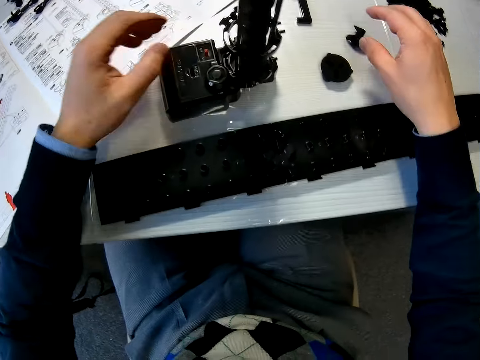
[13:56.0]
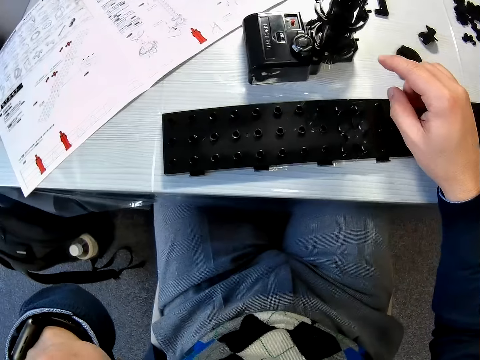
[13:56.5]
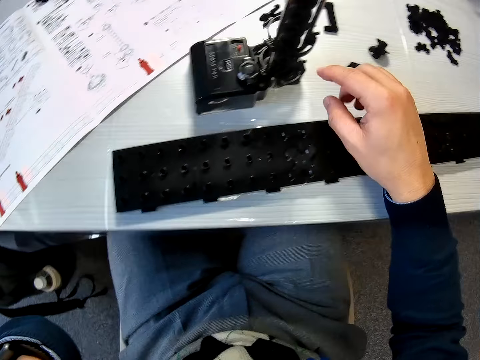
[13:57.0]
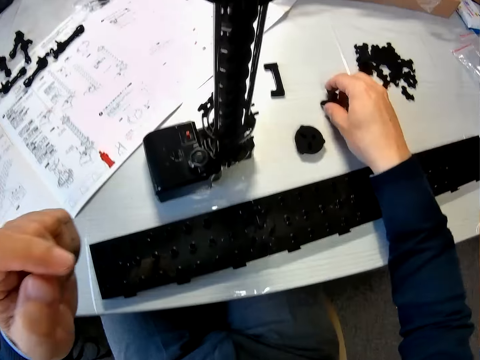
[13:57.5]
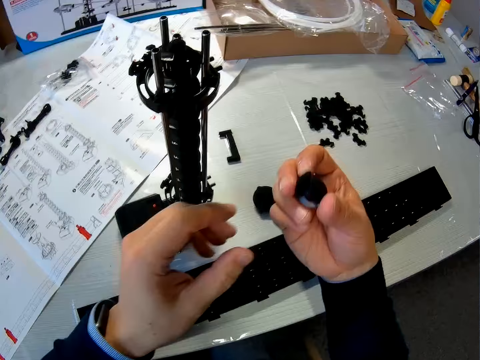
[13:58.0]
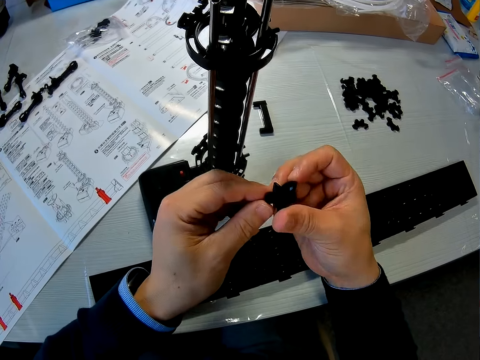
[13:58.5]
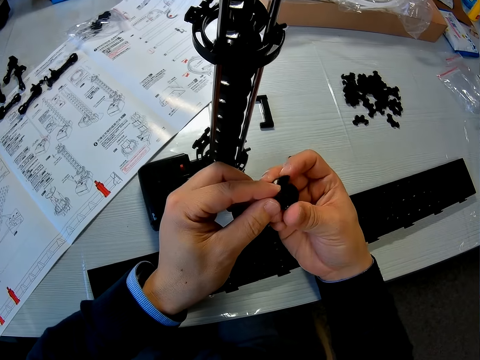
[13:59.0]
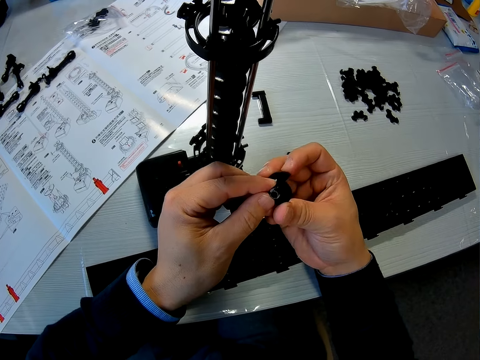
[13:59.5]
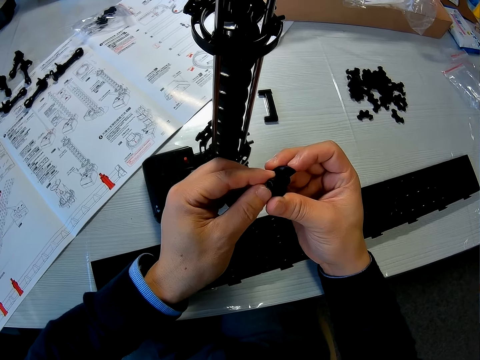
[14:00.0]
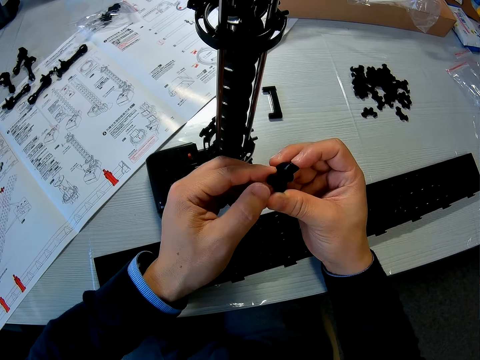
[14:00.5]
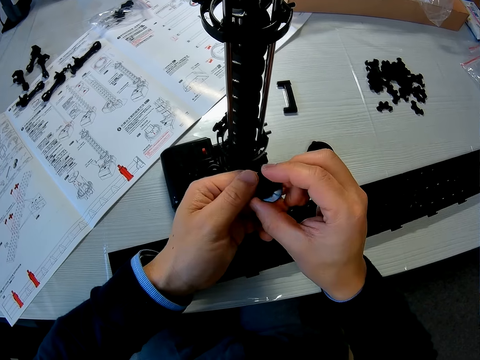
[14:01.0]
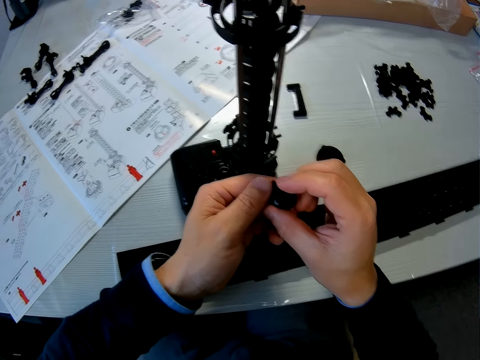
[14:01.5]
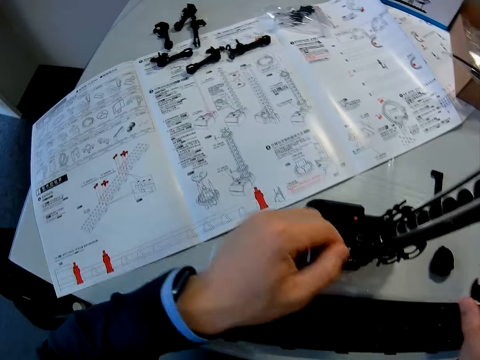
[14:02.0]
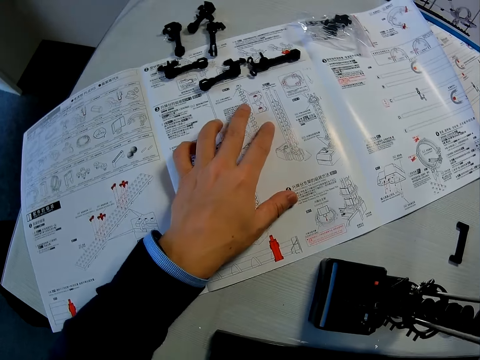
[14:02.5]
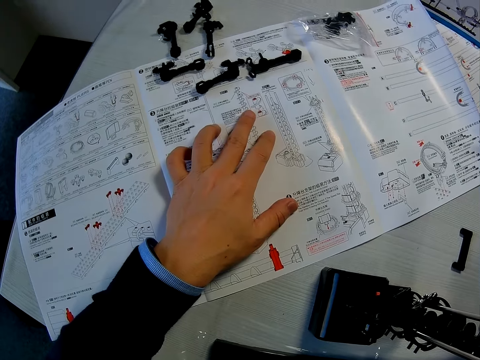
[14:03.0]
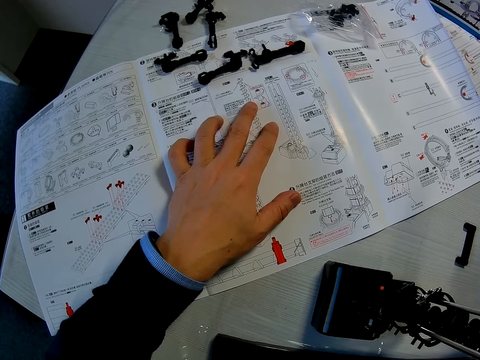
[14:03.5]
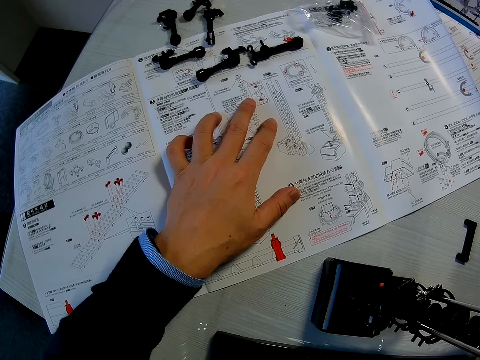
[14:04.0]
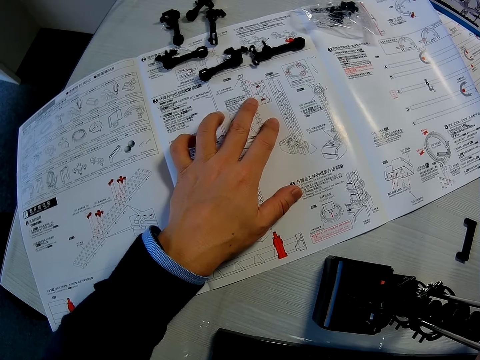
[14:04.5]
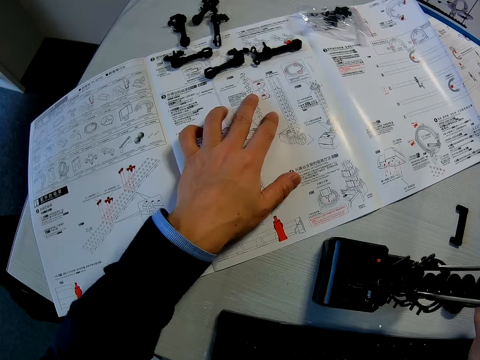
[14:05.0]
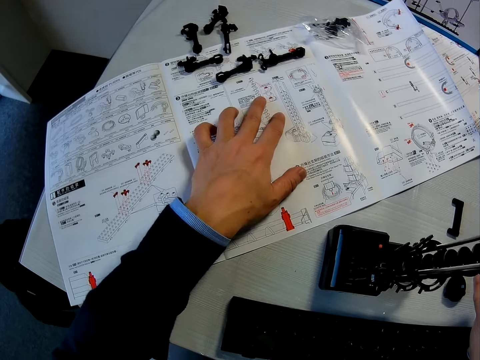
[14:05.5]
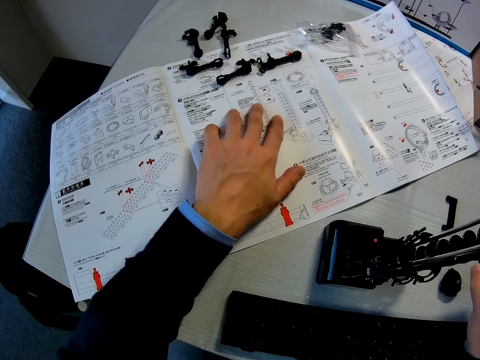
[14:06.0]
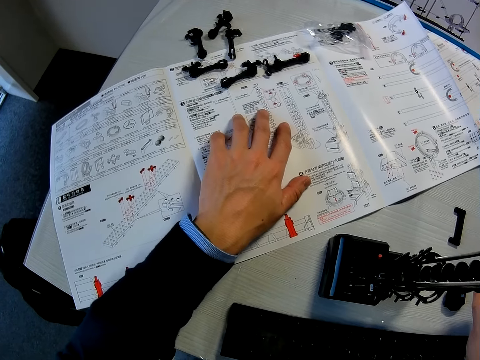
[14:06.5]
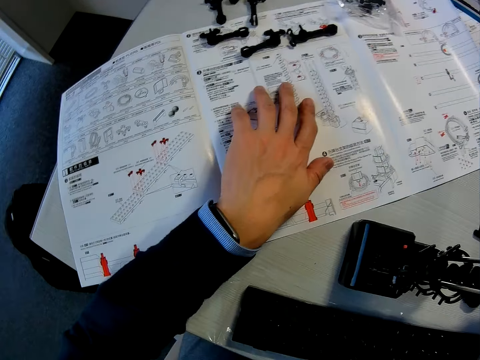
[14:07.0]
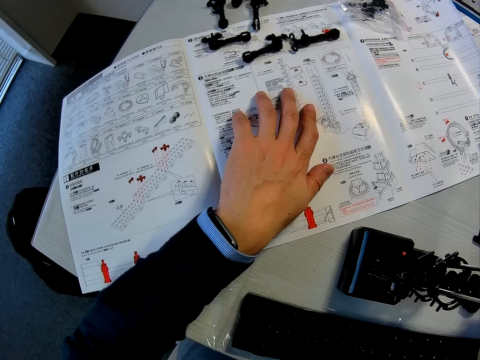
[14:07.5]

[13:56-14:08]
The camera wearer touches his face with his left hand. He picks up a model component or elevator helix from the table. He holds the elevator helix. He examines the model component in his right hand. He places his left hand on the sheet or manual on the table. He reads the manual.

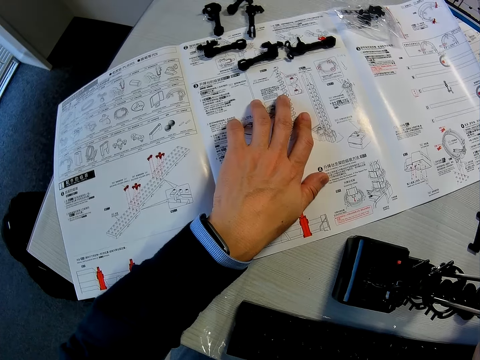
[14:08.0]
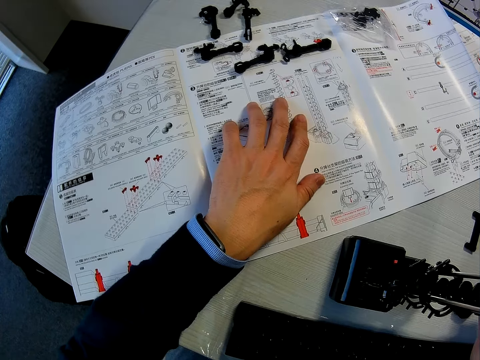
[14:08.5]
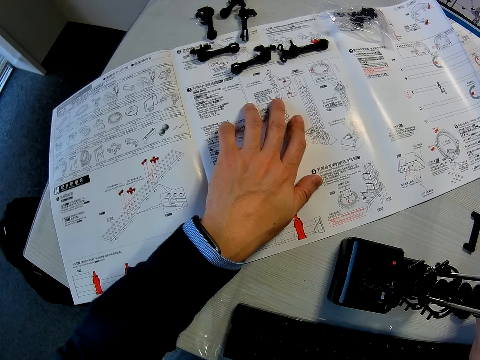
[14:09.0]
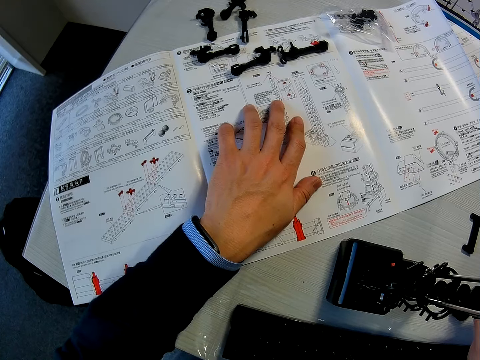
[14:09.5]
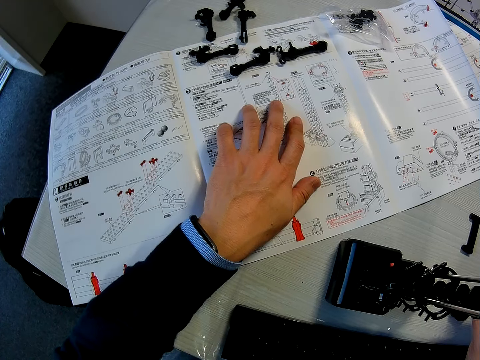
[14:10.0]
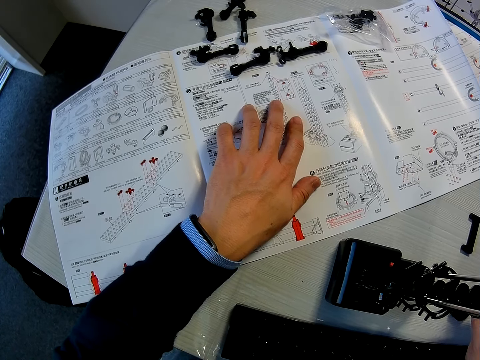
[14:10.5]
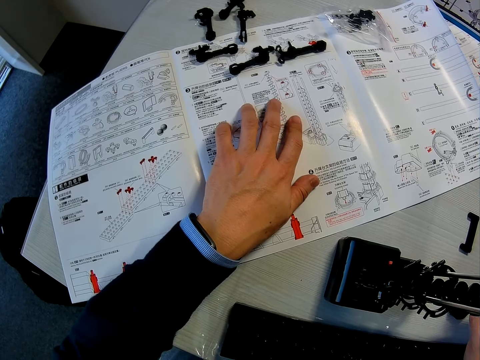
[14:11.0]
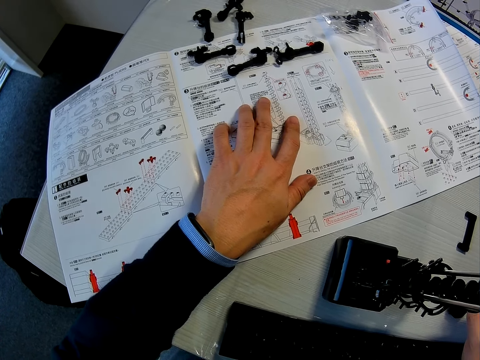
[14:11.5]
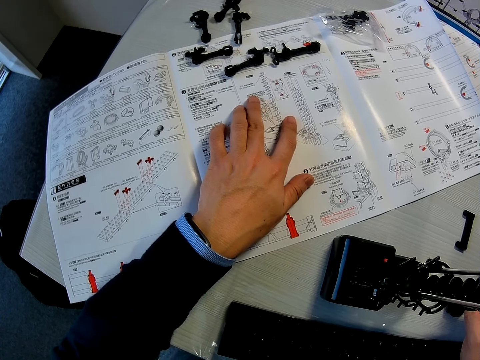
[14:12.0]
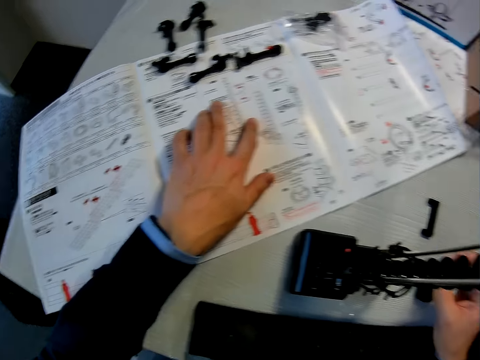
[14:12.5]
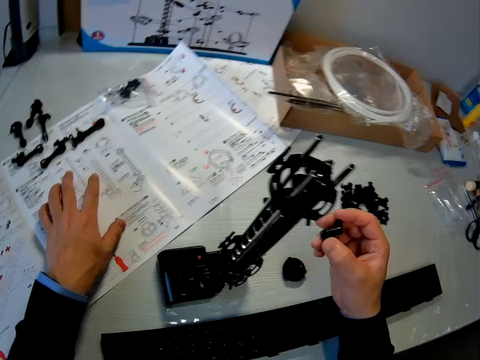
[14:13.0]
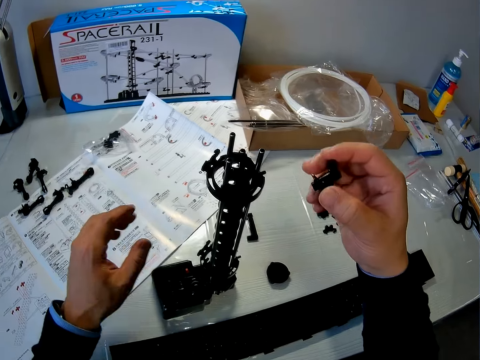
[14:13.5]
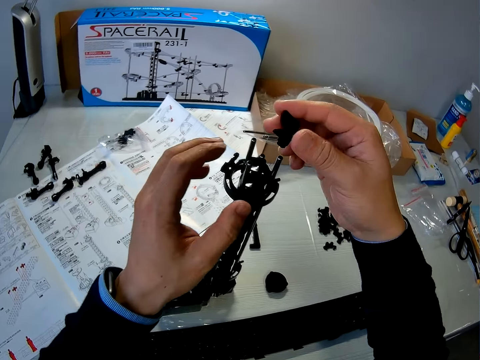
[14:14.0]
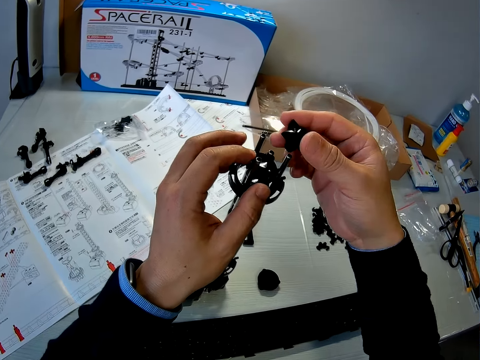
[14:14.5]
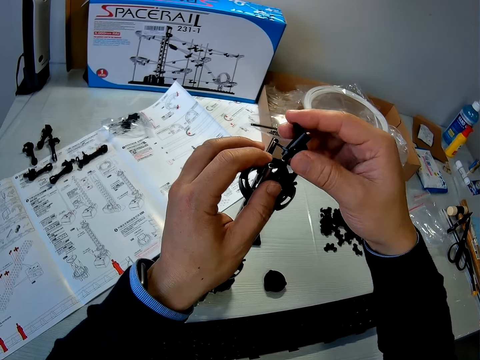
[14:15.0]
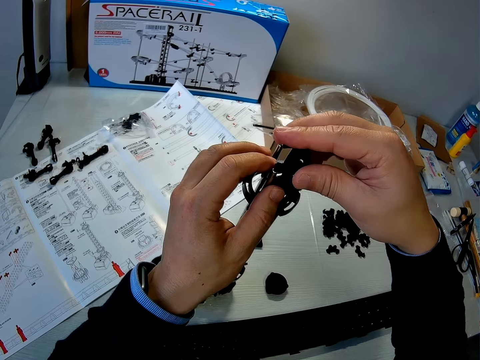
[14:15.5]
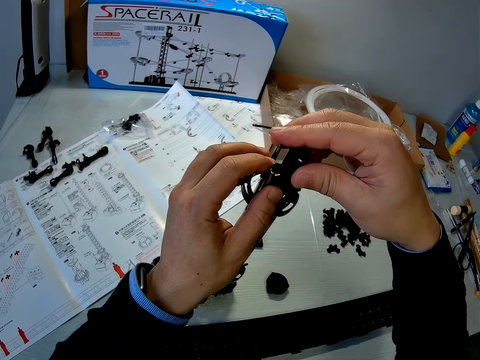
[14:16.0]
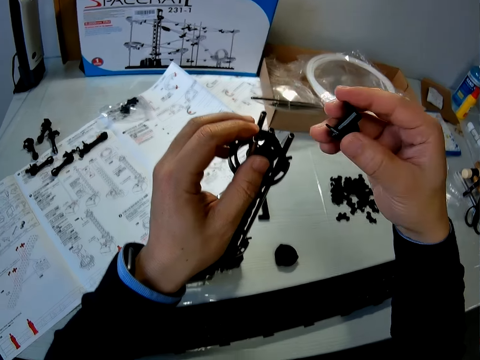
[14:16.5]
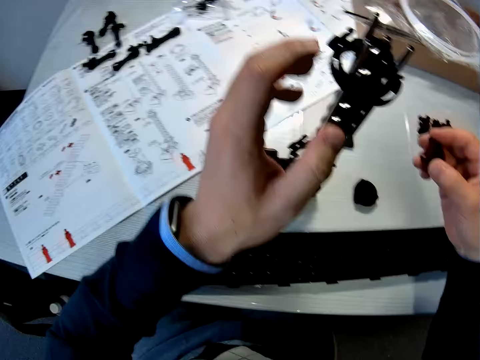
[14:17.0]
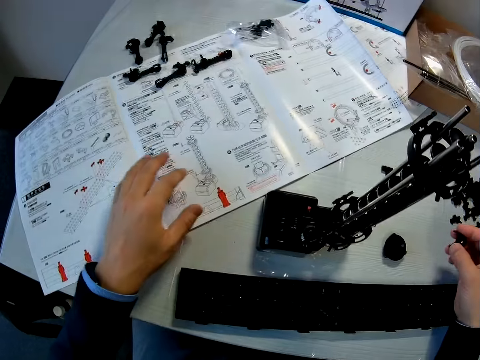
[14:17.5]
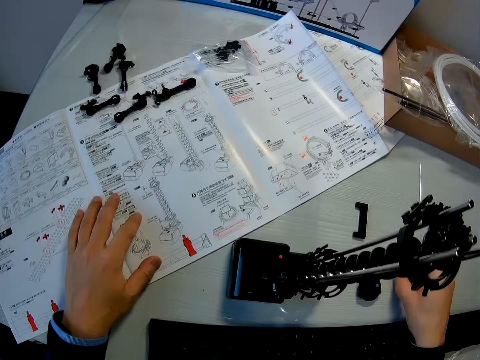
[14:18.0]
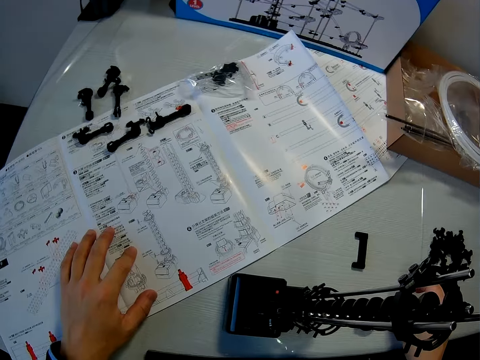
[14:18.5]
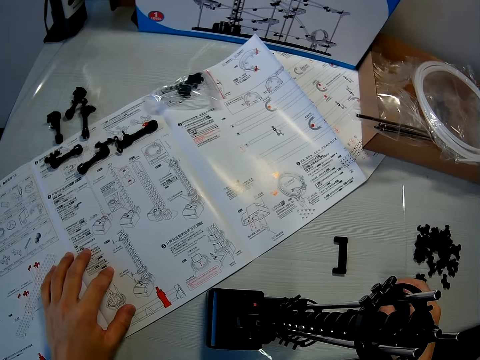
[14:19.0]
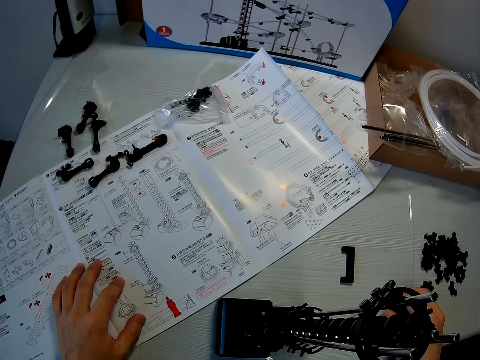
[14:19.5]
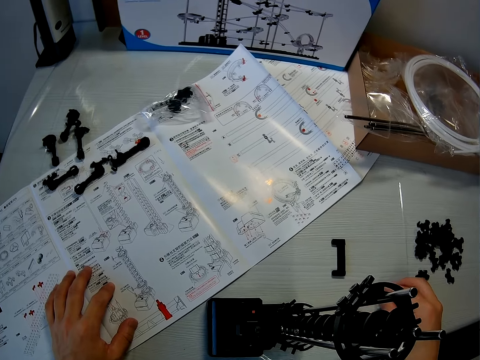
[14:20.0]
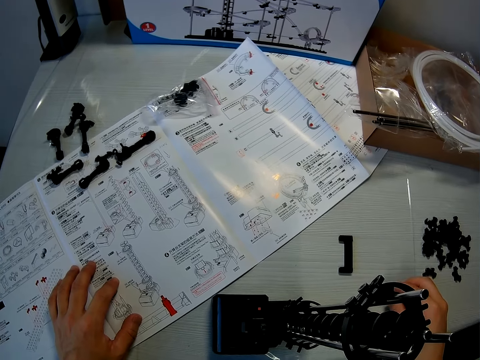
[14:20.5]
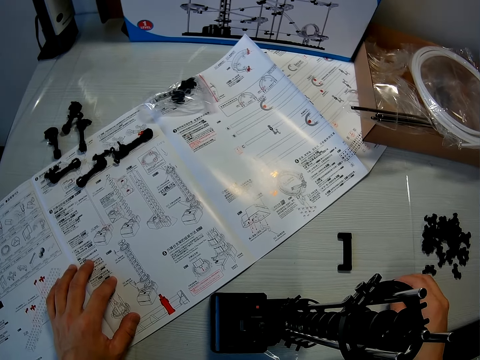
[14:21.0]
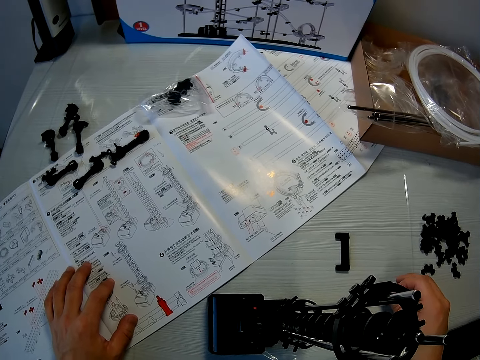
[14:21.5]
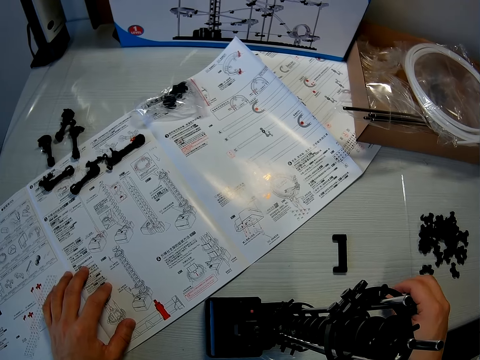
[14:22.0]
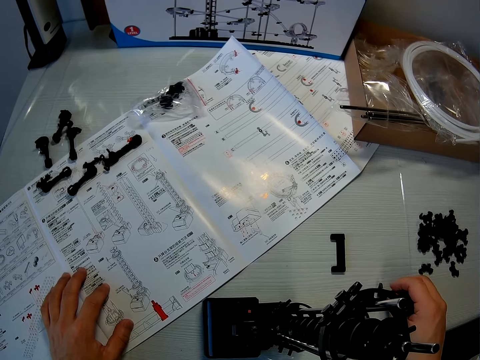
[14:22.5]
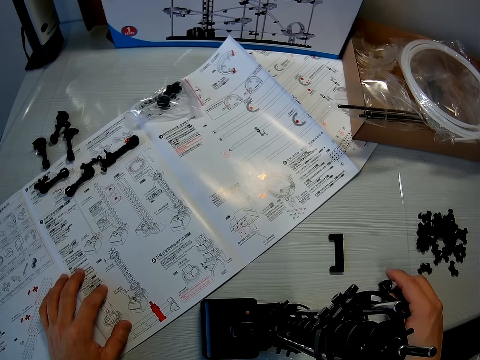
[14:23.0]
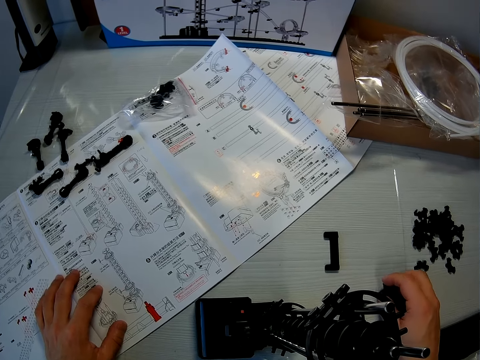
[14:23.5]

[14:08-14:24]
The camera wearer moves his fingers. He attempts to place a component on the model. He fixes the elevator helix on the space rail craft. He touches the manual. He holds the model component on the table with his right hand. He reads the manual and rotates the elevator helix.
